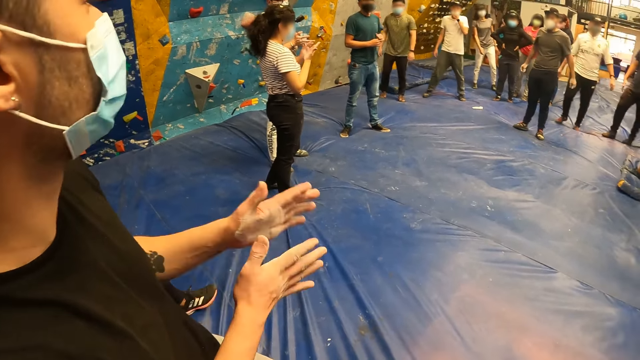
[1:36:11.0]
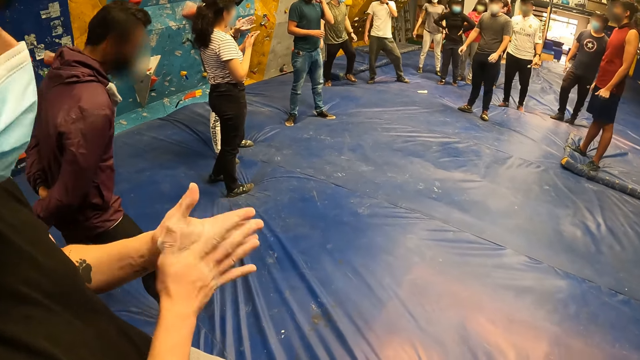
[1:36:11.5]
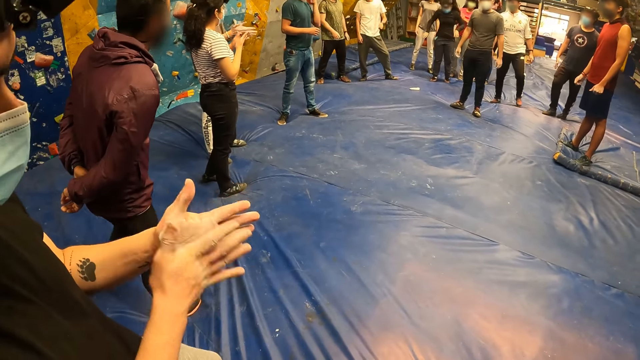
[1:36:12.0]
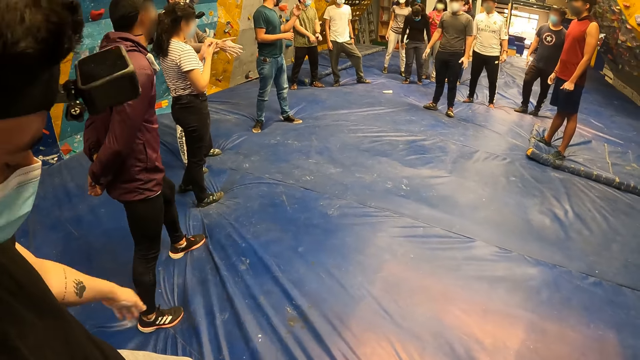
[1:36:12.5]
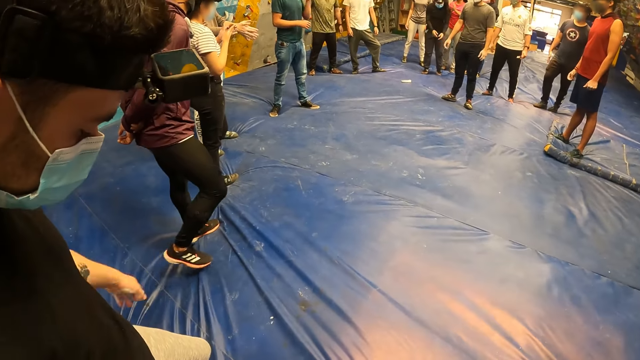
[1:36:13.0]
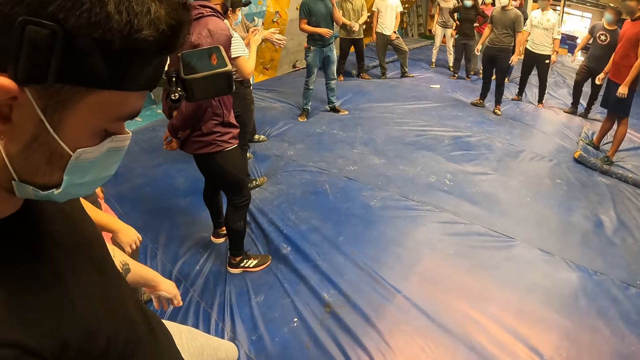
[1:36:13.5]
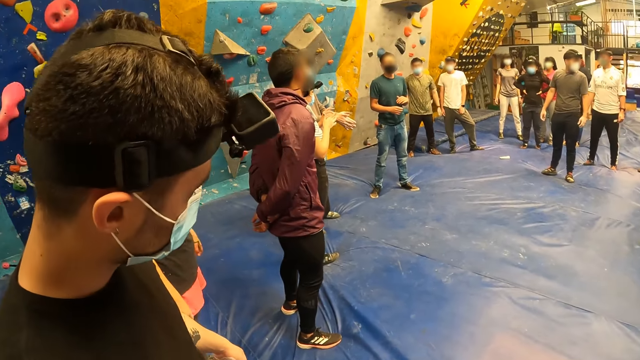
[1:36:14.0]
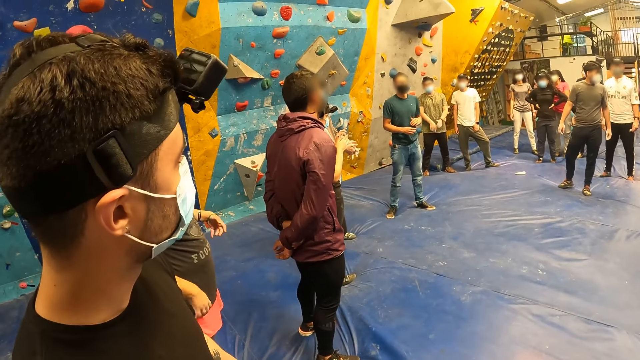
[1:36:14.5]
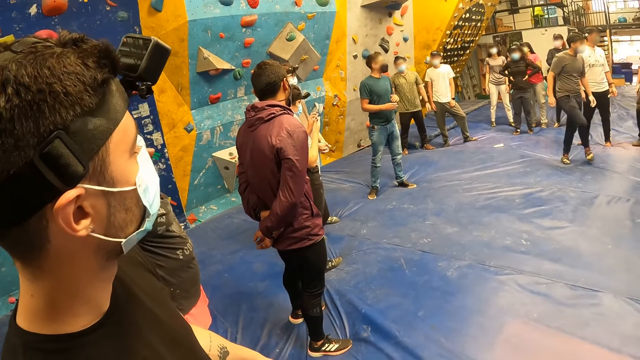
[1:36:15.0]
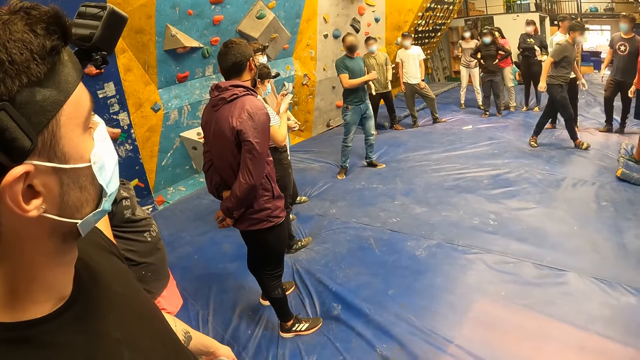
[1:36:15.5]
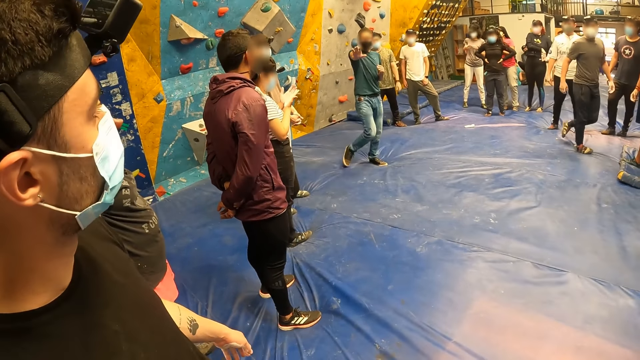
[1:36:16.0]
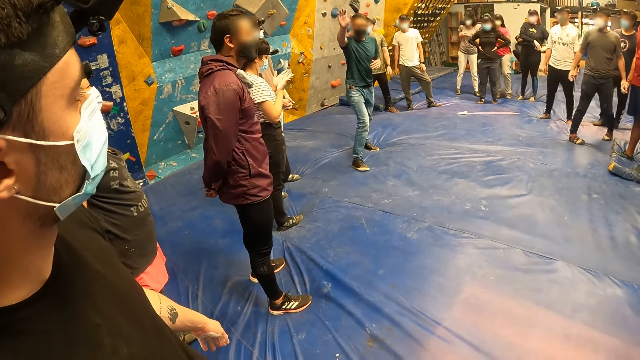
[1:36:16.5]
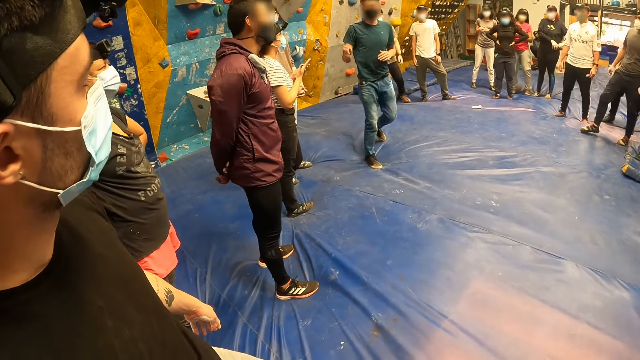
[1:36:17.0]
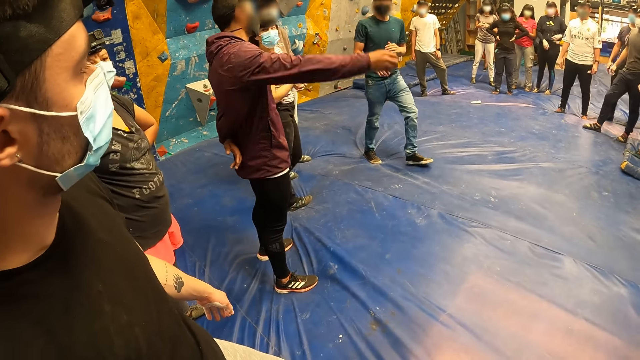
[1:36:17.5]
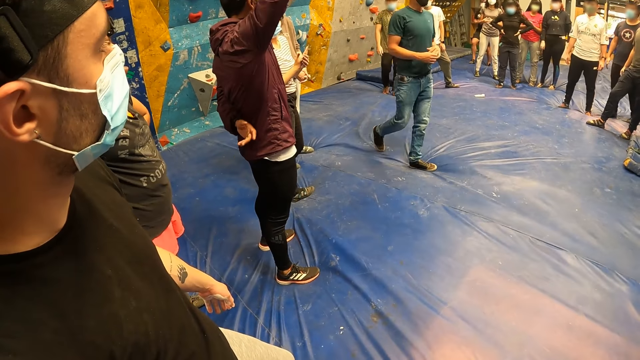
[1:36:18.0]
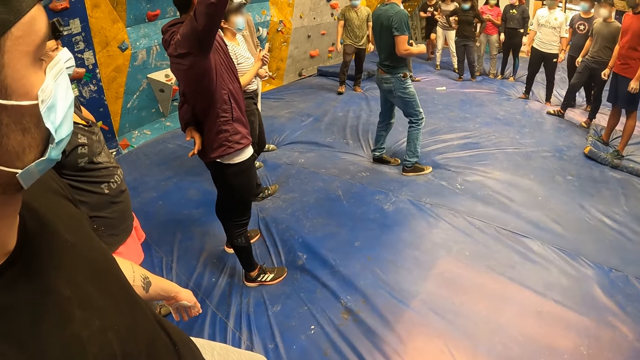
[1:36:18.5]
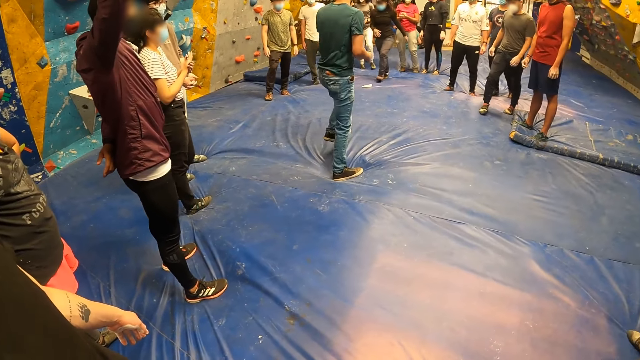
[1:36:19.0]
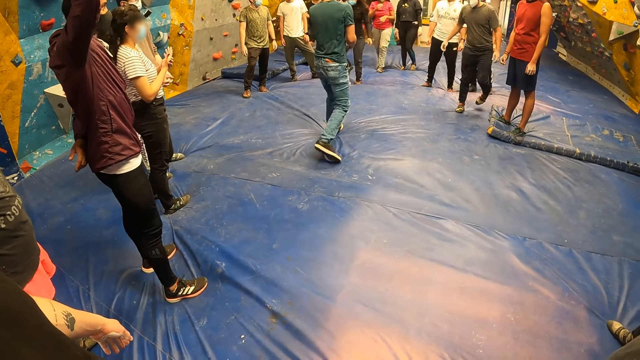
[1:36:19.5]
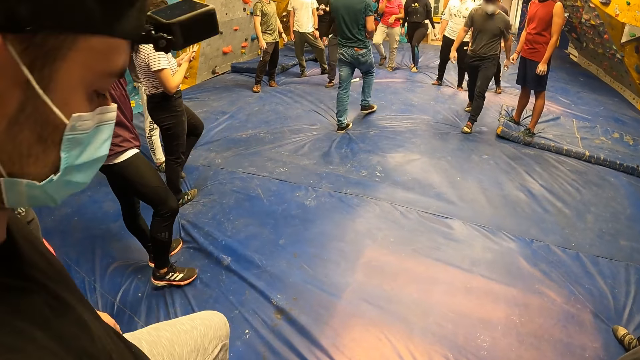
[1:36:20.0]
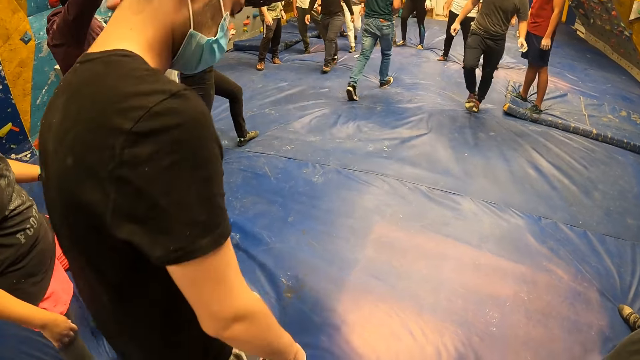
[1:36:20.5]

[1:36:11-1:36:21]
The man rubs both hands together.

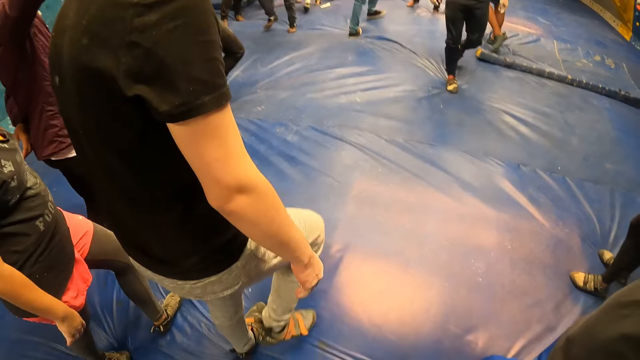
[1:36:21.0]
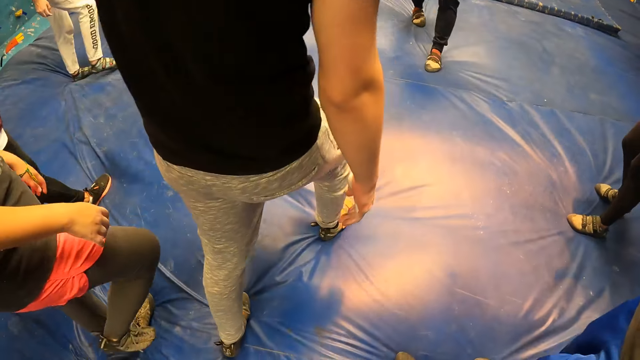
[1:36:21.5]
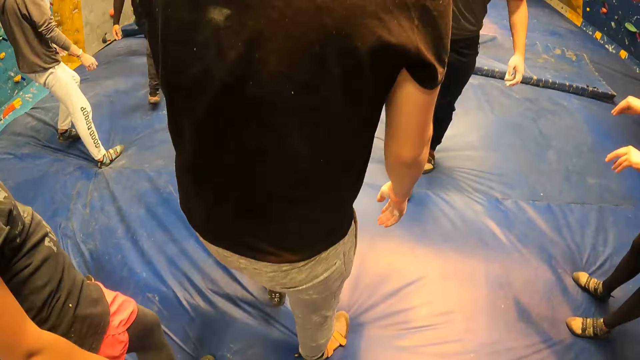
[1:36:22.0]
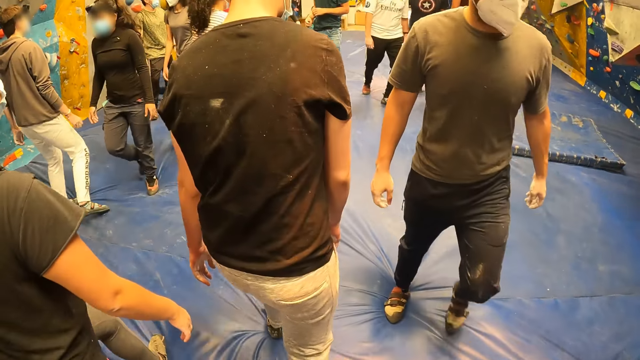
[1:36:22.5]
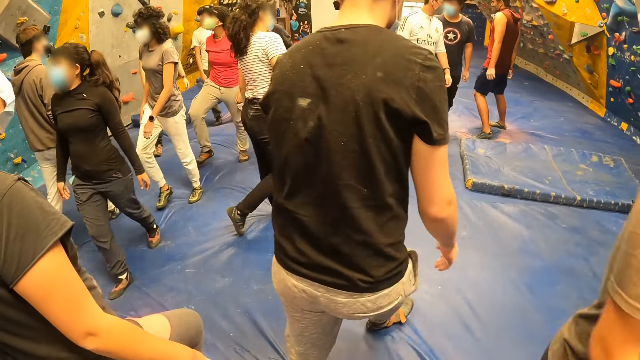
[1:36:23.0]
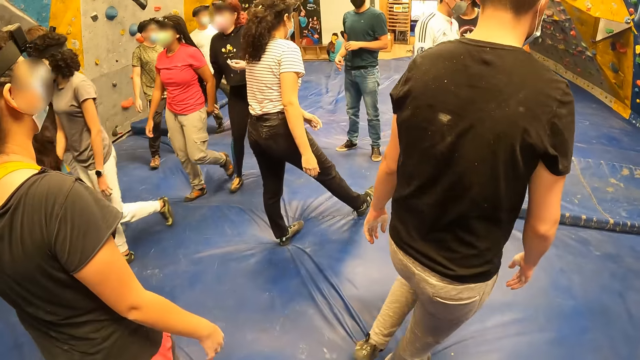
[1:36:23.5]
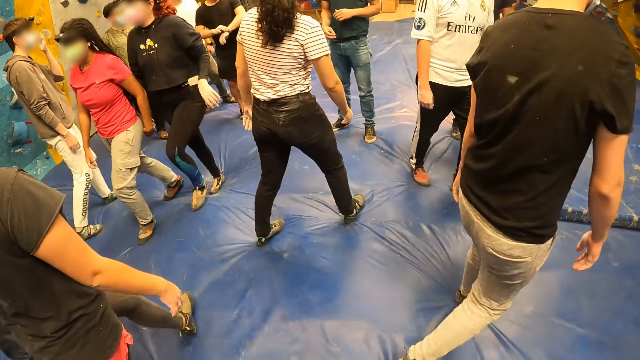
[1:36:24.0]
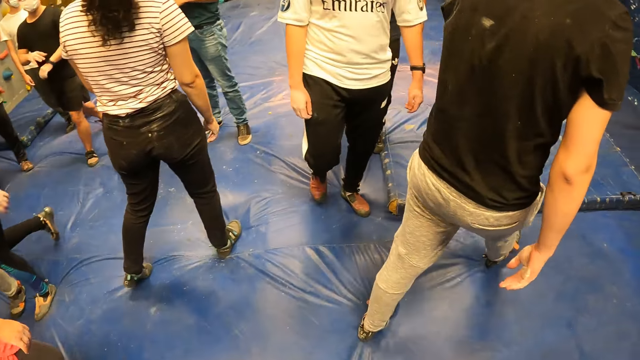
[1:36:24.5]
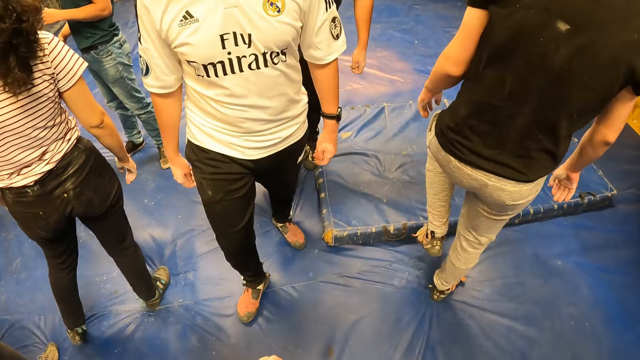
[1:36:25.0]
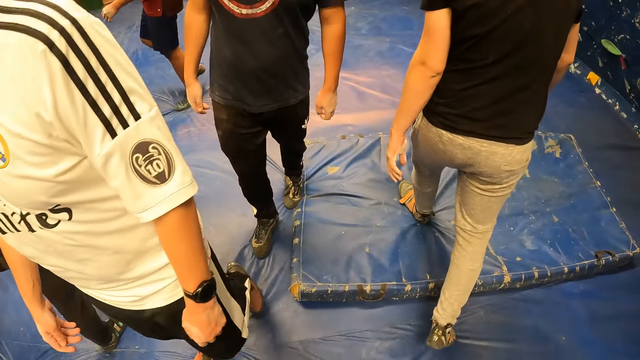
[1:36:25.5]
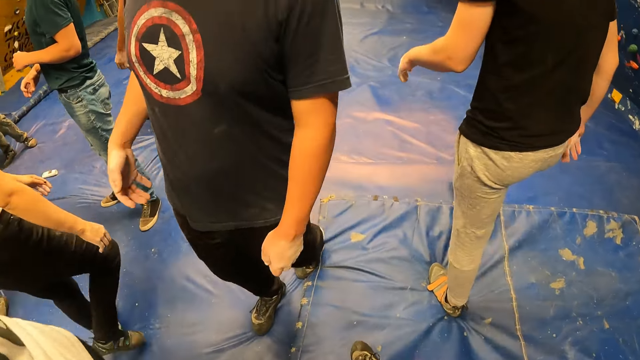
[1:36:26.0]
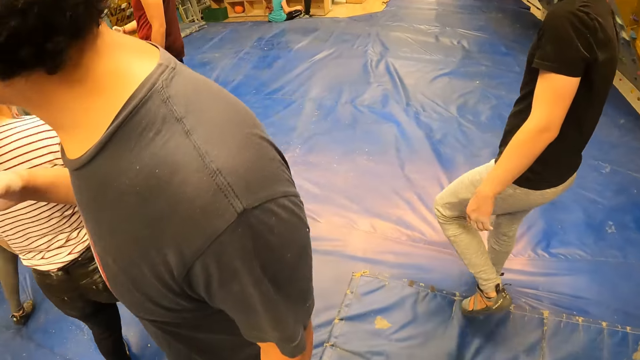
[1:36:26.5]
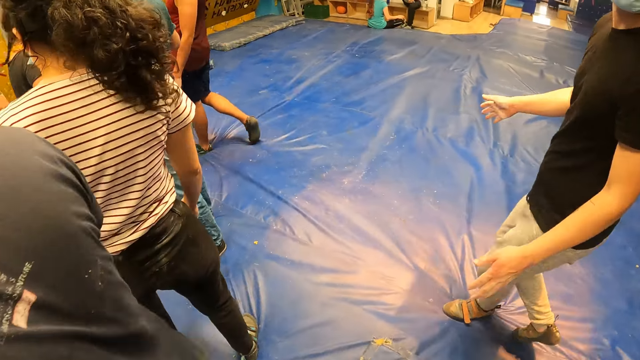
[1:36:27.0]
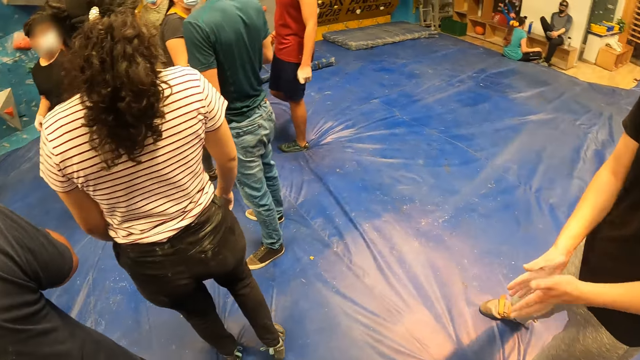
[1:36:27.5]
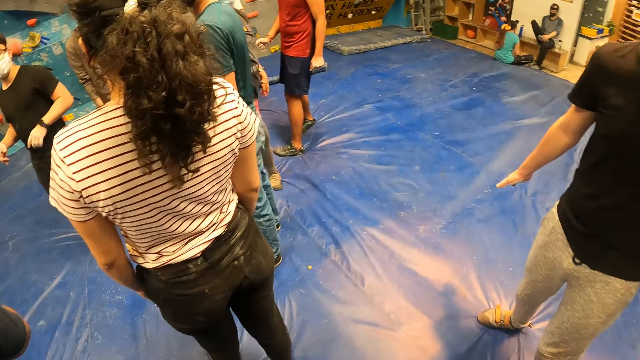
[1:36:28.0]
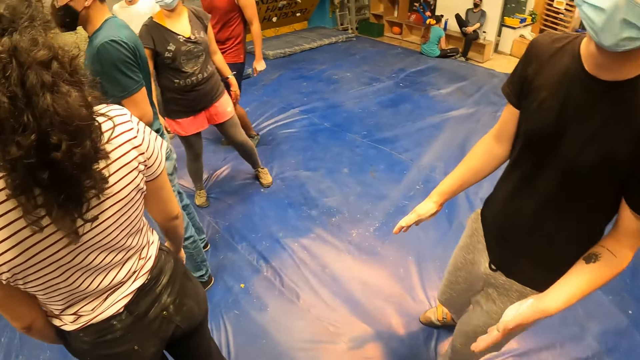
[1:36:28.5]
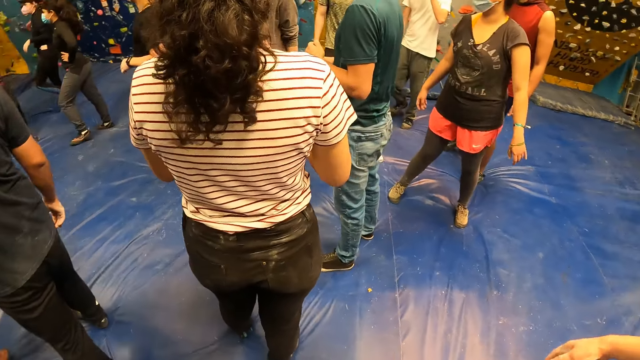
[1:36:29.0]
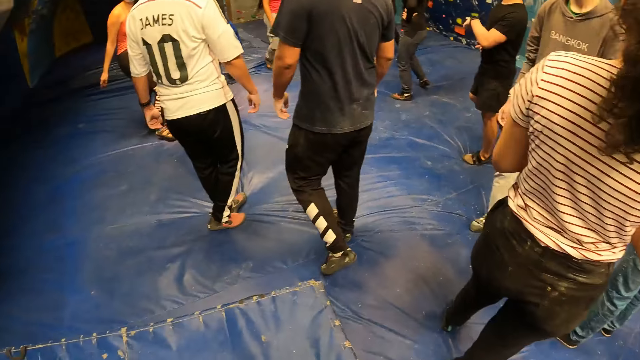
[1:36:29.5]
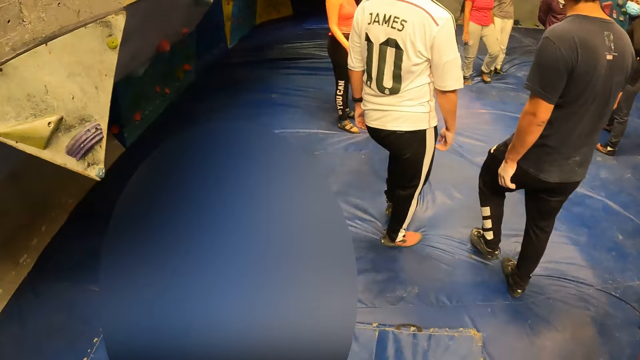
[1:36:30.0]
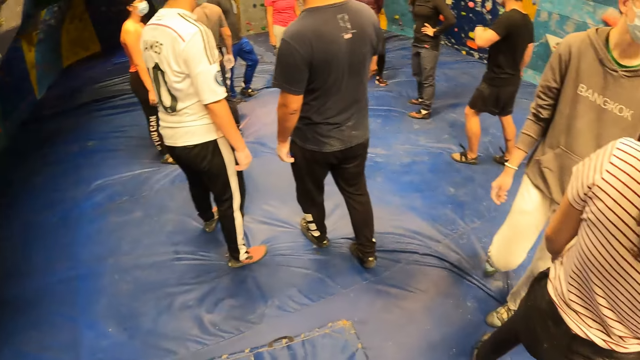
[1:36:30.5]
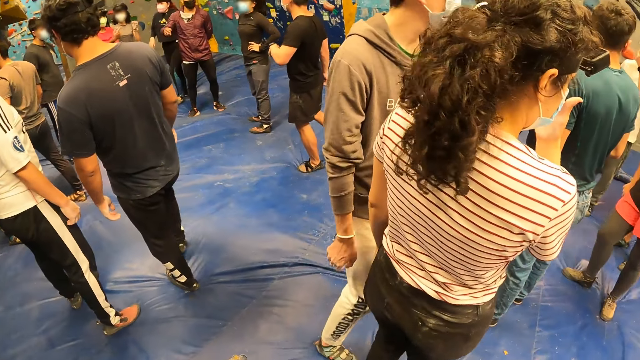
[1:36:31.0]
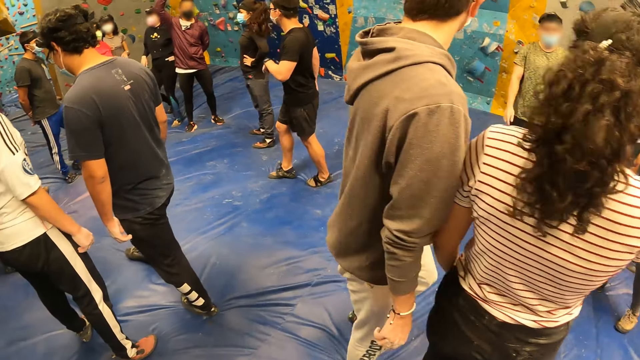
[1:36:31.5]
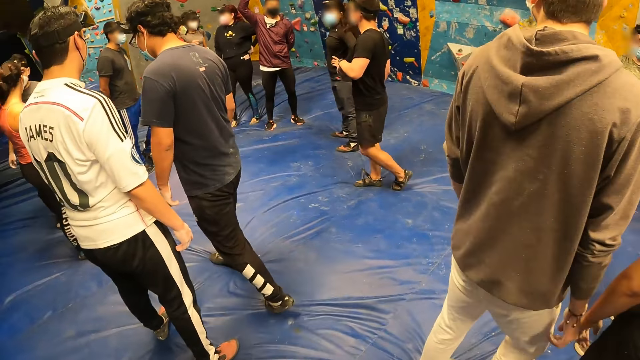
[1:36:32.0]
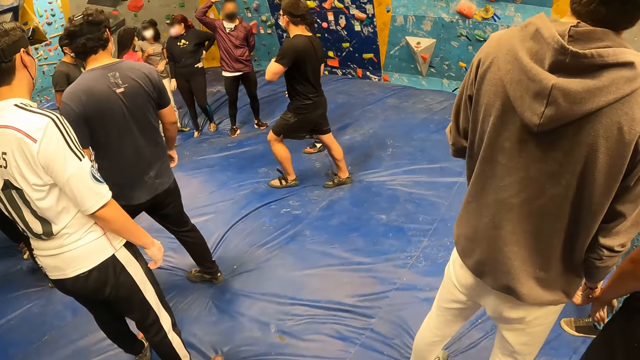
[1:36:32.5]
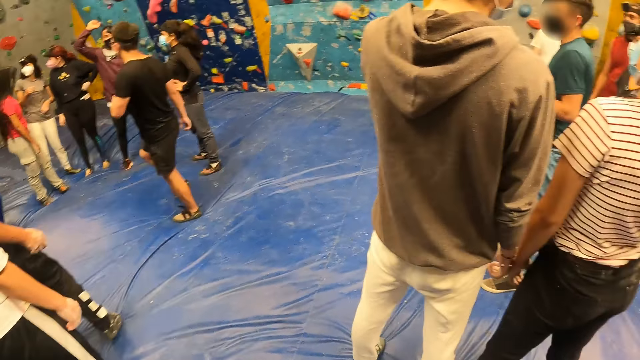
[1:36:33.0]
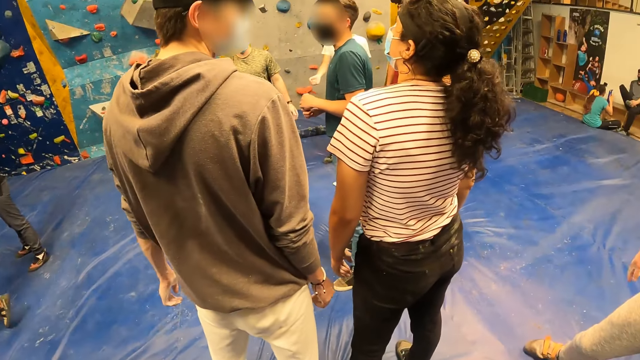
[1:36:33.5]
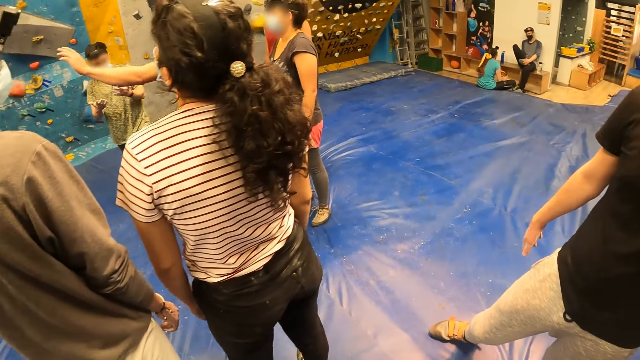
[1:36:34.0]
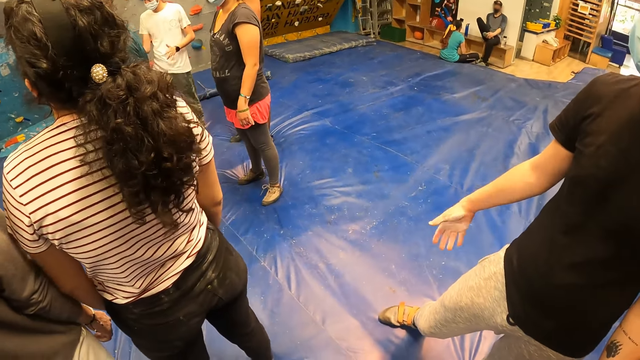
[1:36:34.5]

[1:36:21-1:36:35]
The camera wearer walks around. The man rubs both hands together. The camera wearer looks around.
